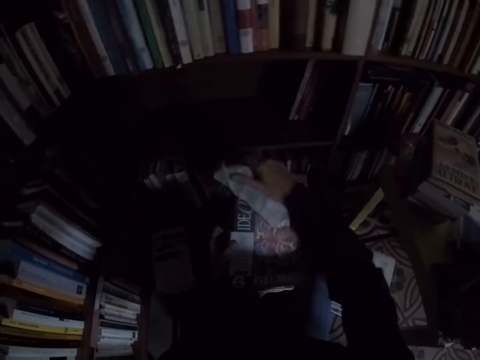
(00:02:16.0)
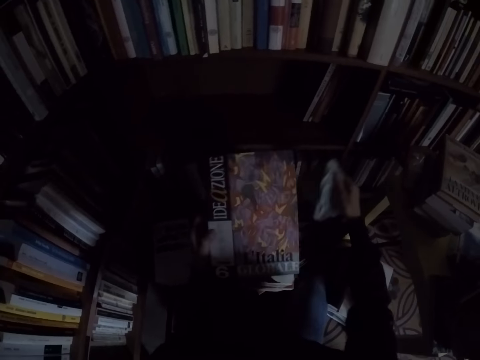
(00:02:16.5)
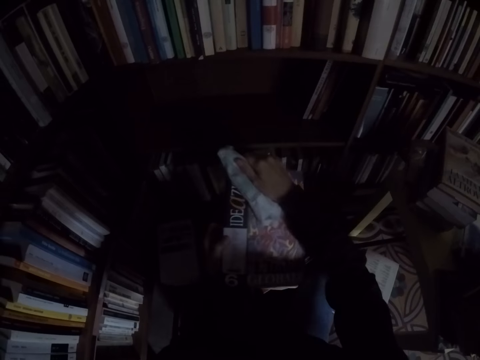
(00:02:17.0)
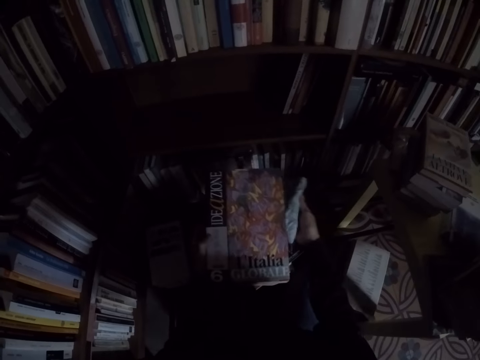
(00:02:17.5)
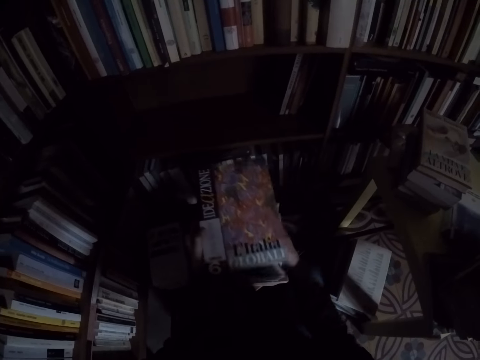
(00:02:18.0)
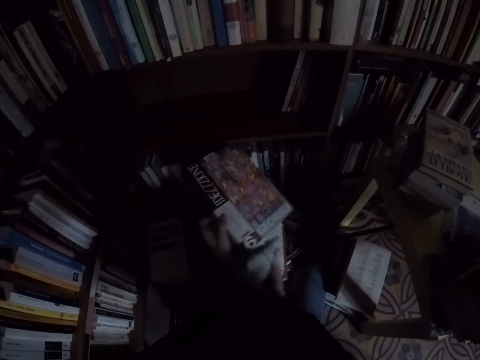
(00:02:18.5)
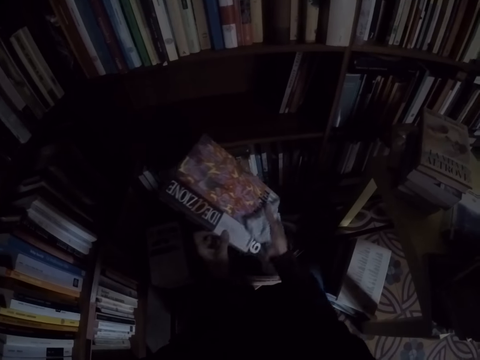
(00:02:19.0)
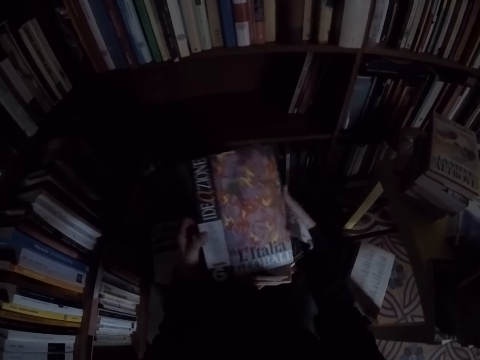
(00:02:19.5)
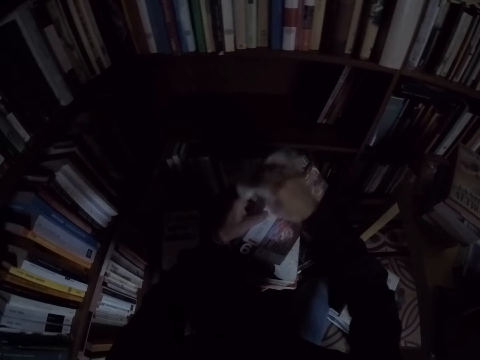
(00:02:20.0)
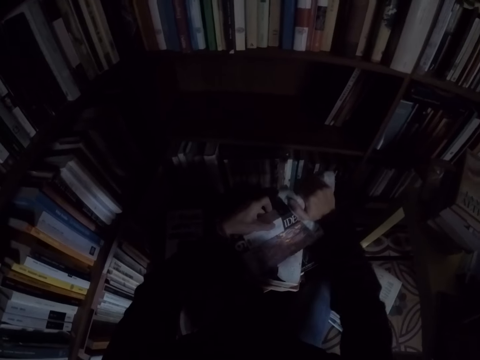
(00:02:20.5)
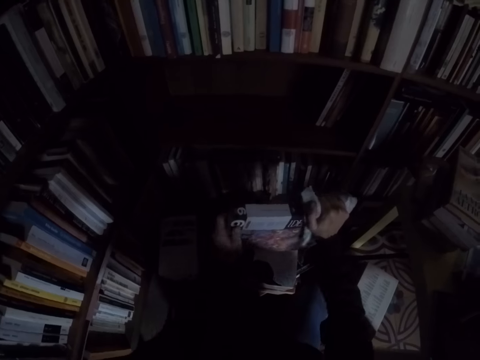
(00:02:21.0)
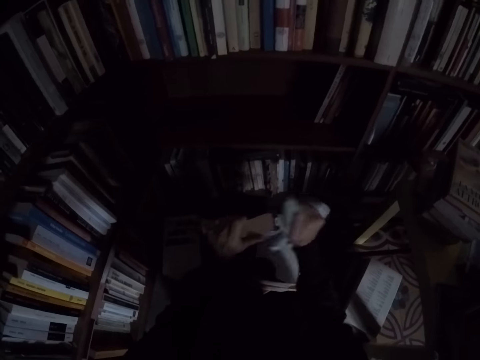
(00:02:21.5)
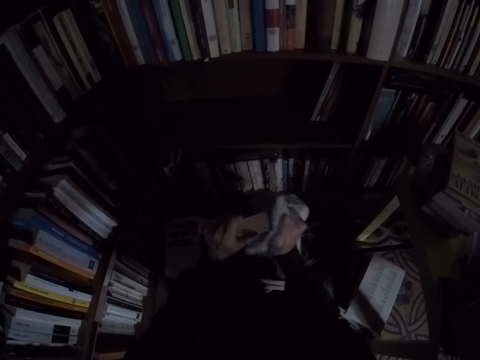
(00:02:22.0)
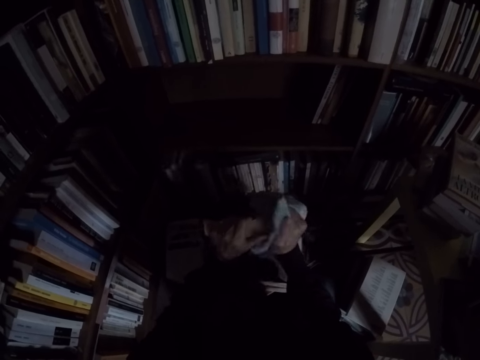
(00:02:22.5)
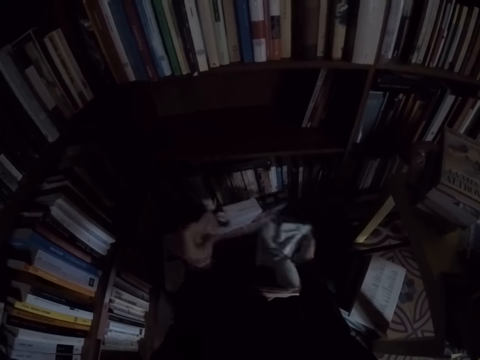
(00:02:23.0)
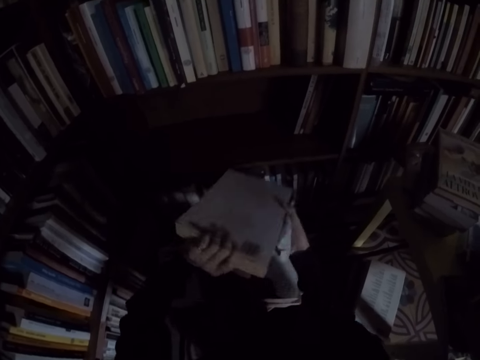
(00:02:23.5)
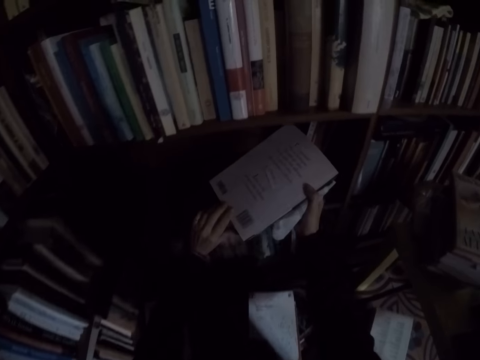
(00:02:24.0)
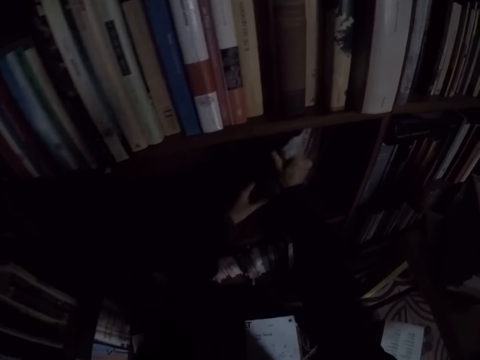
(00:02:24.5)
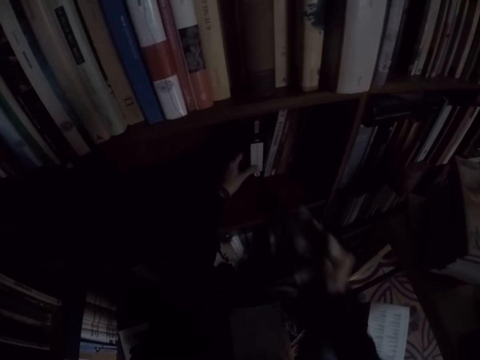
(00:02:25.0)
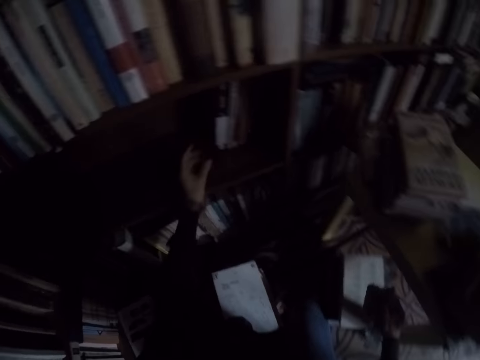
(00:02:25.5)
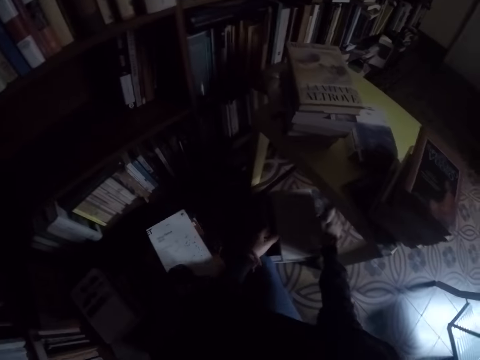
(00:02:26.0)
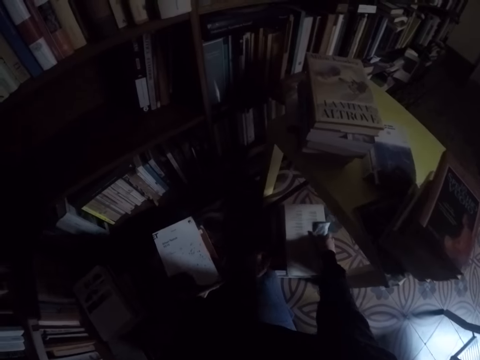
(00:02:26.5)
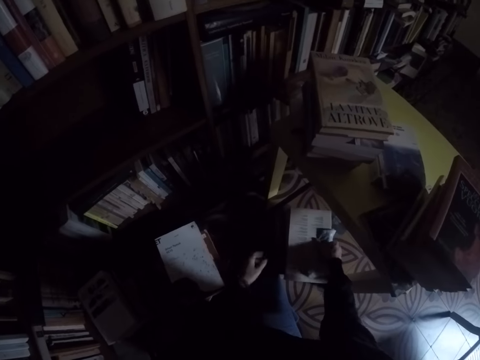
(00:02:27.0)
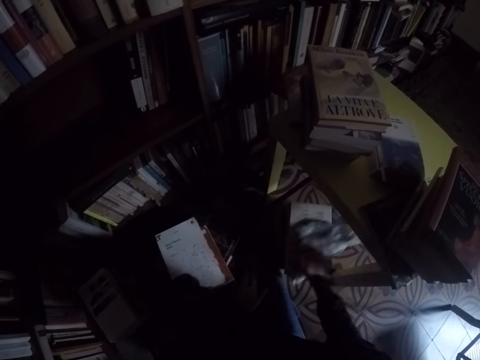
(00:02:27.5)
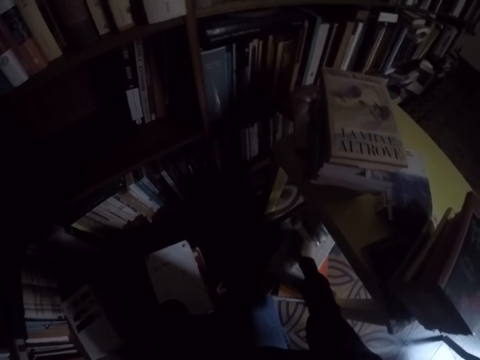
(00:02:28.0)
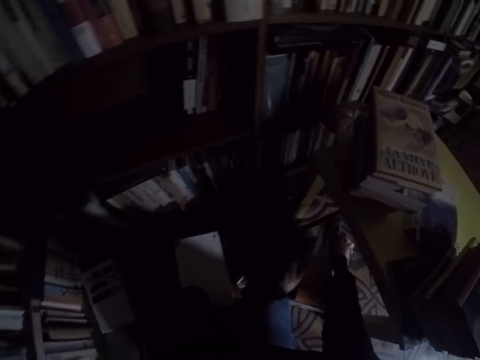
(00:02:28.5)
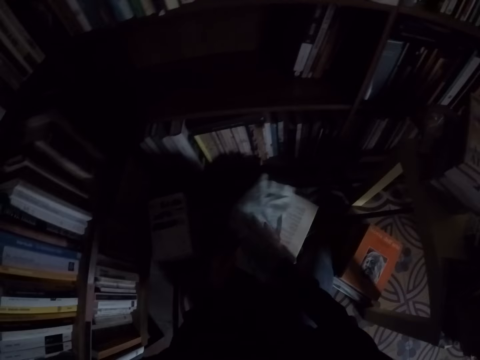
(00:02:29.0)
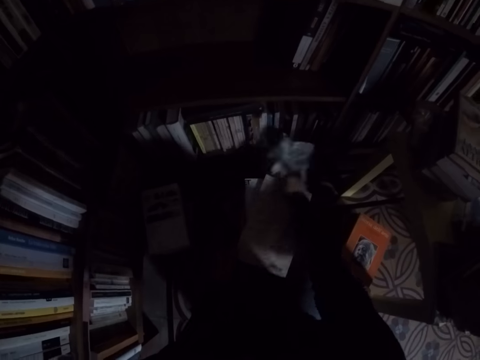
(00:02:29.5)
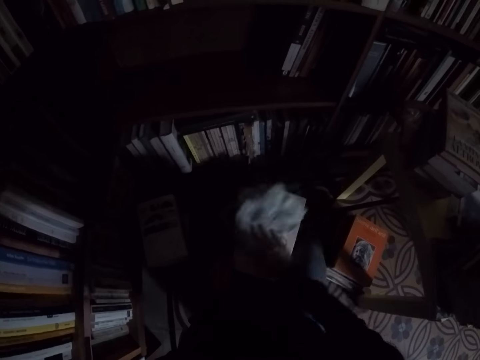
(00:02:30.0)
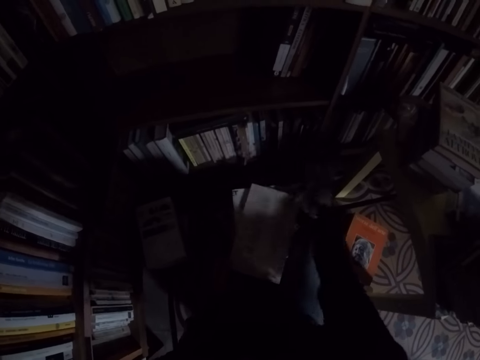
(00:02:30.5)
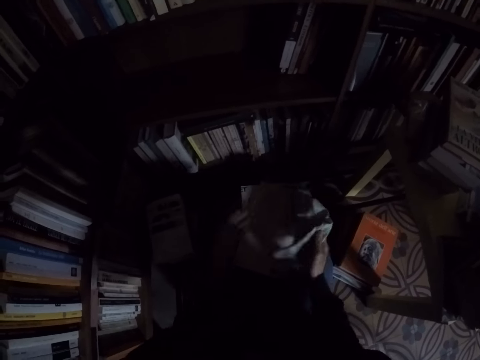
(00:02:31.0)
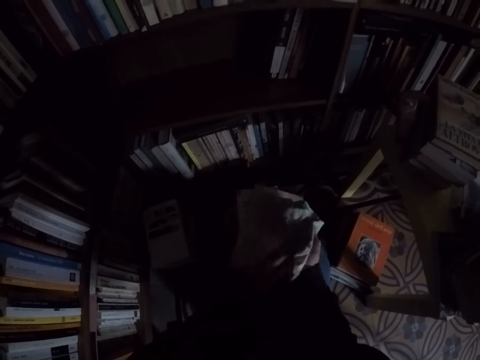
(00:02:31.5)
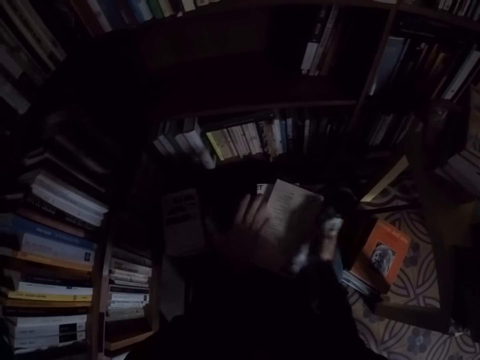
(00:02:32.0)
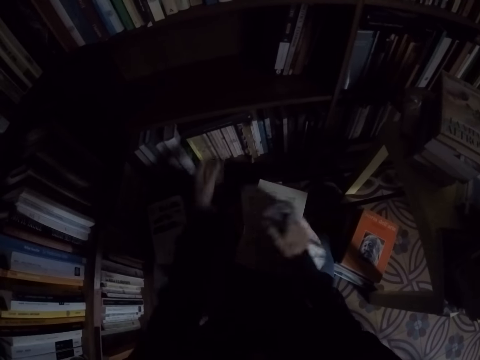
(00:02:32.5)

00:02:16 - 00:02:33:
The camera wearer cleans the book with the rag in his right hand. He places the book on the shelf with his left hand. He picks up the book. He cleans the book with the rag in his right hand. He cleans it again. He holds the book with both hands. He cleans his hand with the rag.

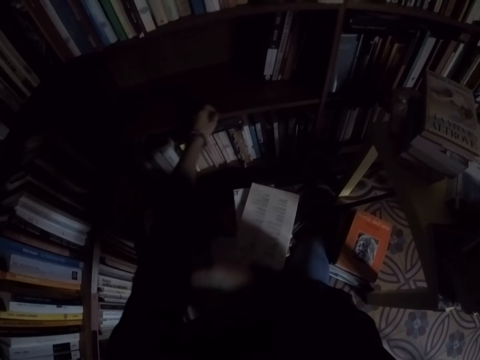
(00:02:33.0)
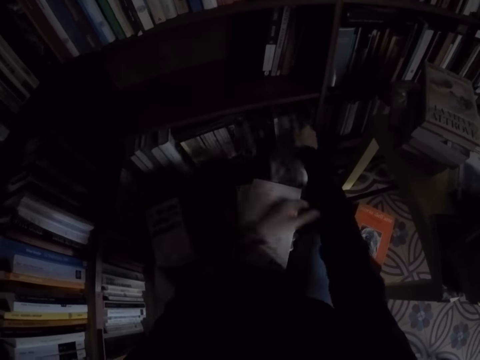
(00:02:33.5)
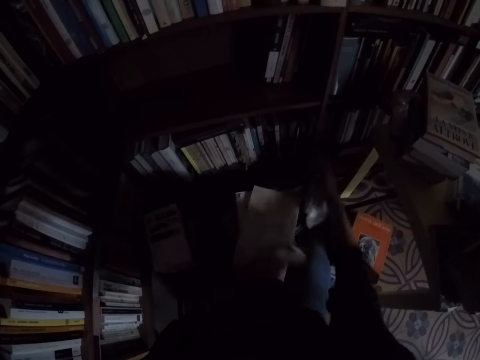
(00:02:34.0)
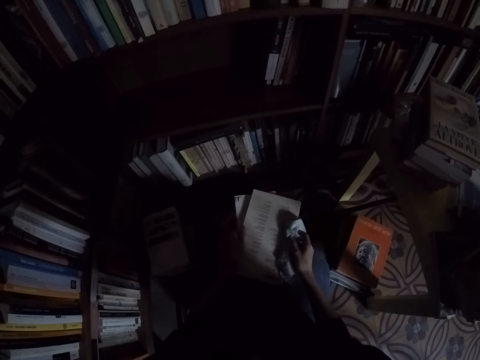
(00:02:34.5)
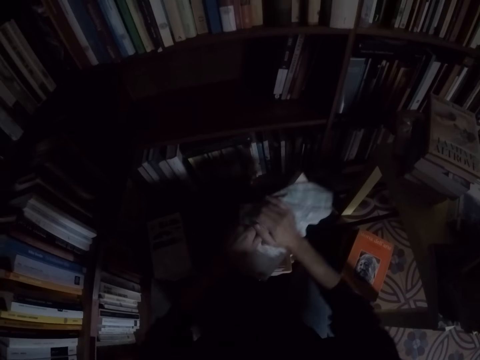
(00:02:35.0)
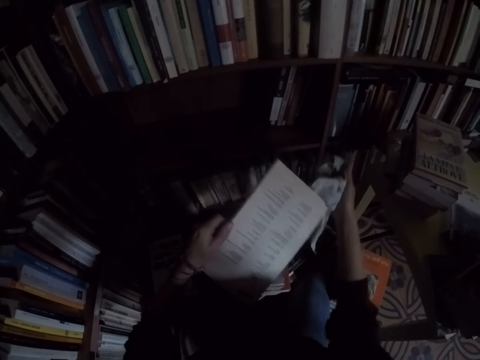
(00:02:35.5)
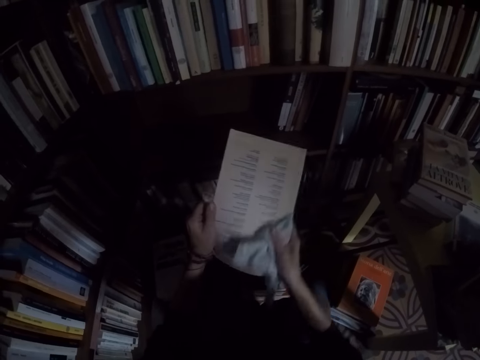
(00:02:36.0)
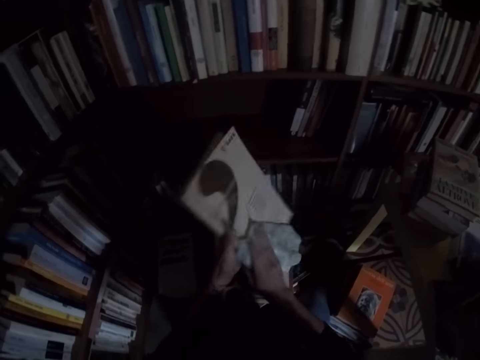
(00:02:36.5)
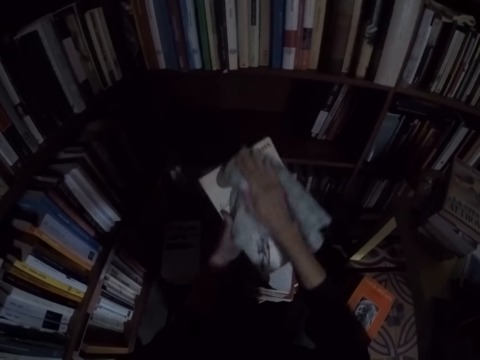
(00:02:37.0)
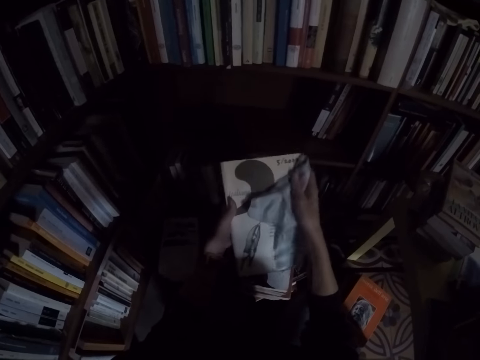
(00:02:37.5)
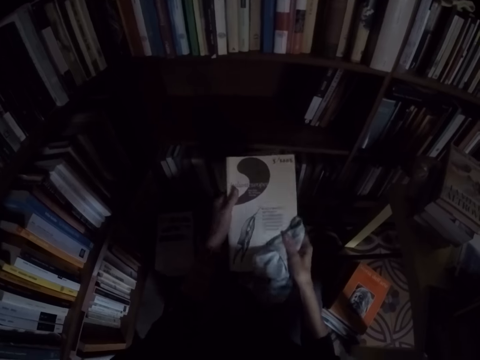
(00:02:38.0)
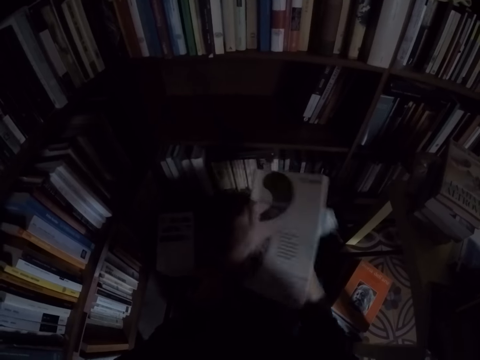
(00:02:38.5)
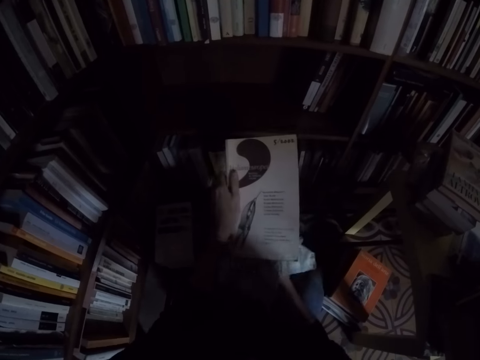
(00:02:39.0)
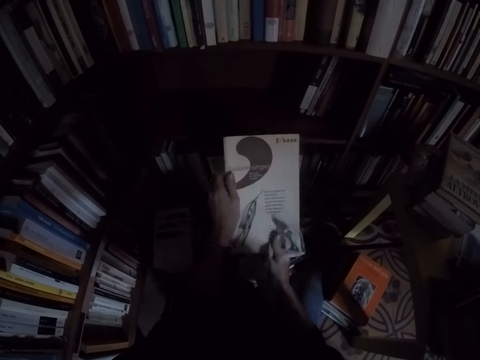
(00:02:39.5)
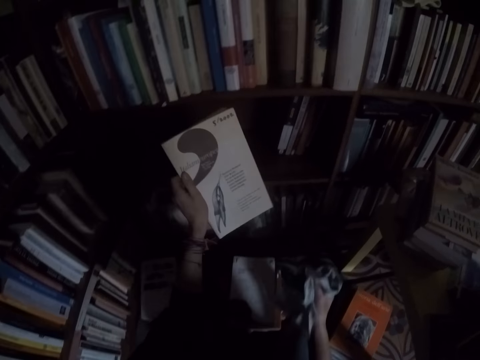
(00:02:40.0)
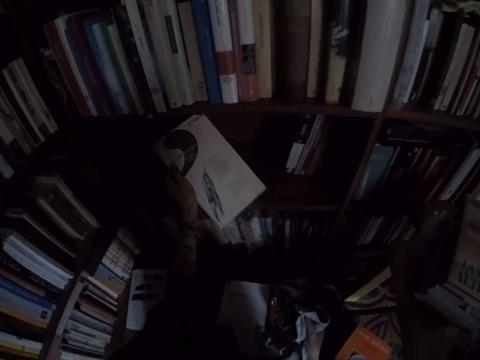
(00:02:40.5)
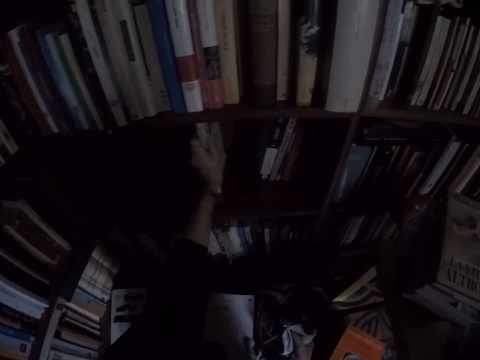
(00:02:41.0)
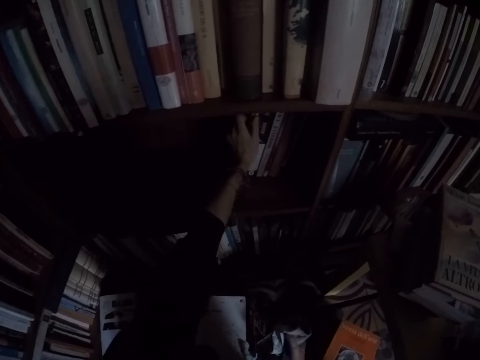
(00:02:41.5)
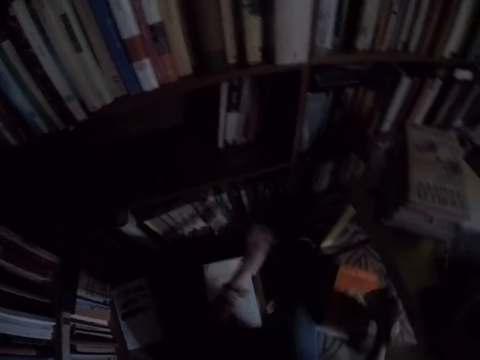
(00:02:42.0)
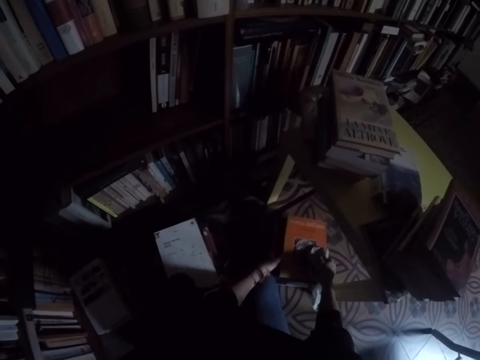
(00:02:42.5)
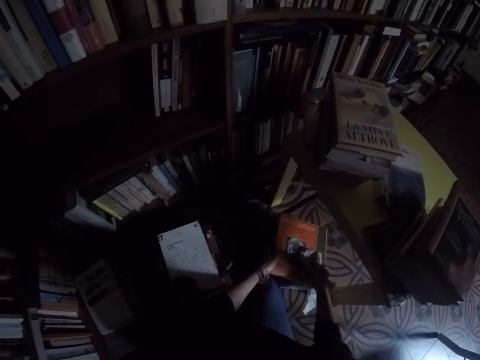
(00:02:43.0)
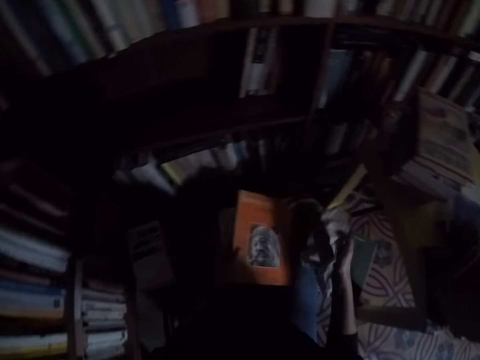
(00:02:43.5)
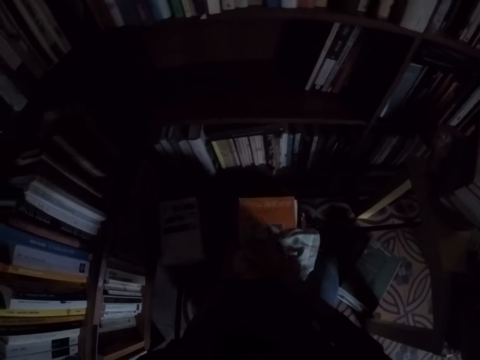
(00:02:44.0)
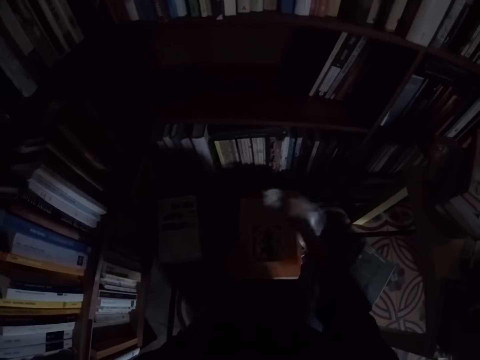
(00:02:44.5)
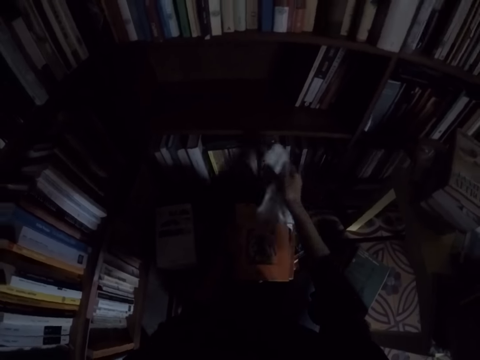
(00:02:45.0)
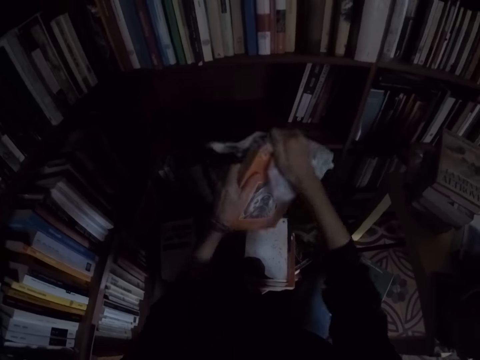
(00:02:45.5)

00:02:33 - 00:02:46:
The camera wearer adjusts his sleeves. He pulls the pullover. He picks up a book from the floor with his left hand. He cleans the book with the rag in his right hand. He places the book on the shelf with his left hand. He takes a book from the top of another book with both hands. He cleans the book with the rag in his right hand.
